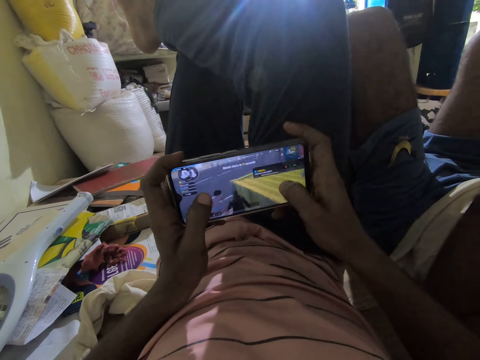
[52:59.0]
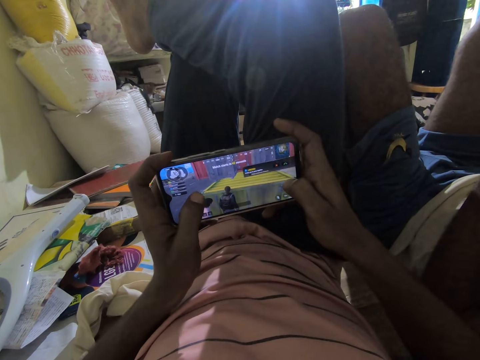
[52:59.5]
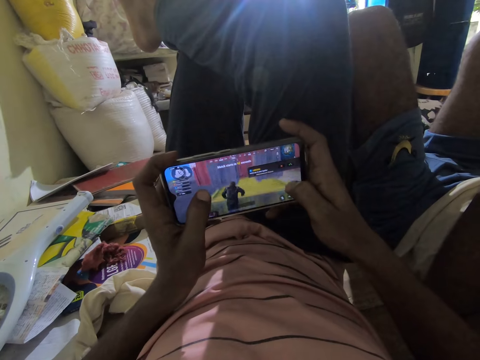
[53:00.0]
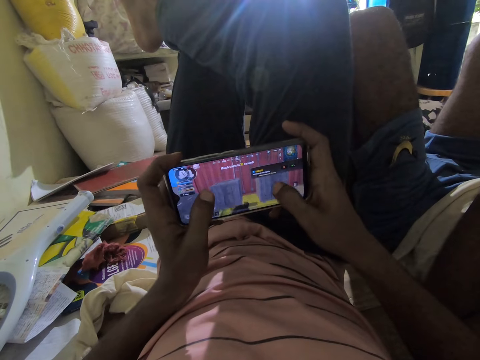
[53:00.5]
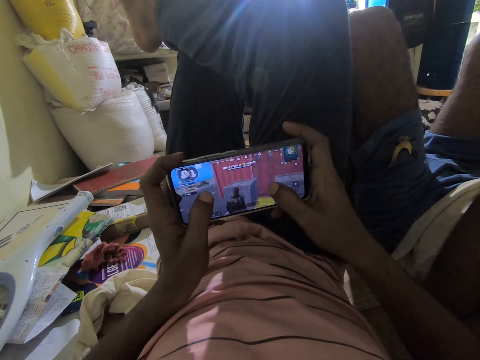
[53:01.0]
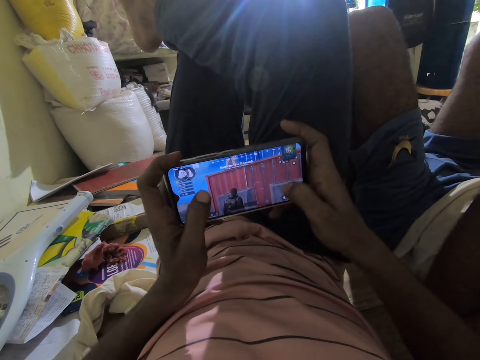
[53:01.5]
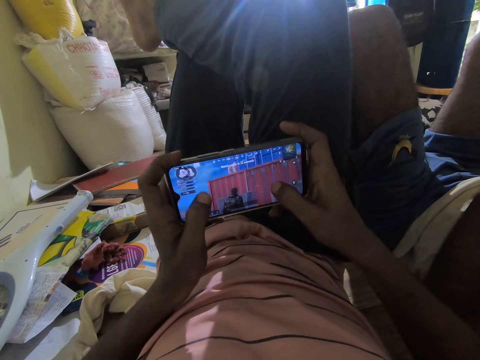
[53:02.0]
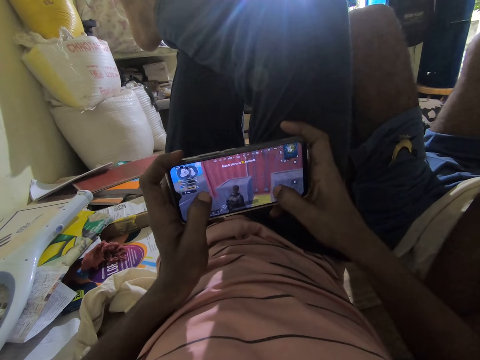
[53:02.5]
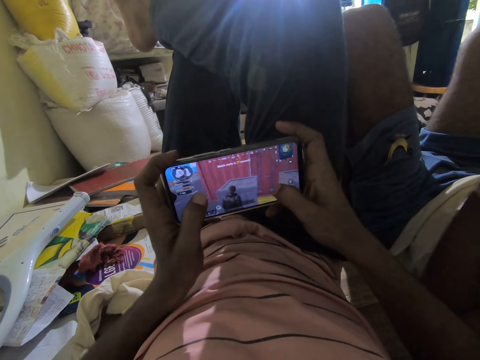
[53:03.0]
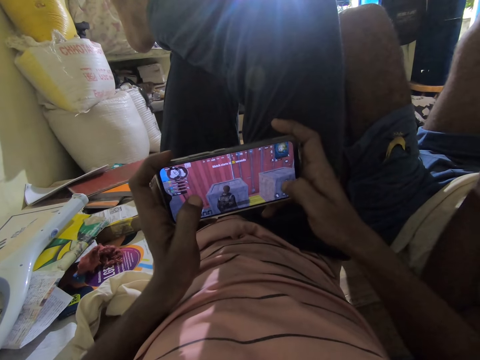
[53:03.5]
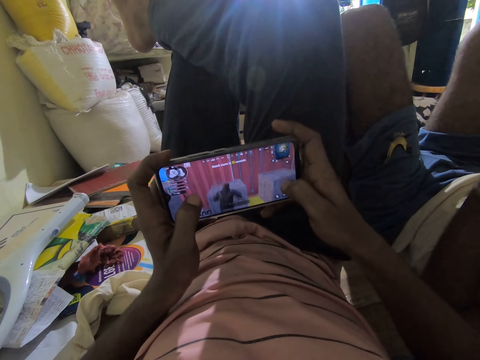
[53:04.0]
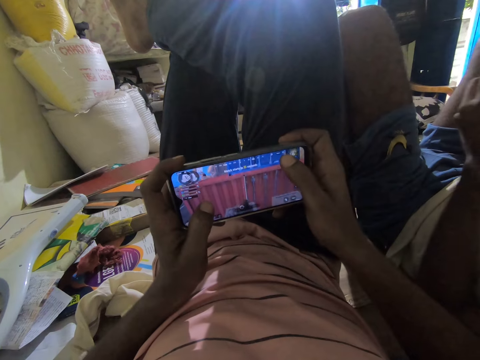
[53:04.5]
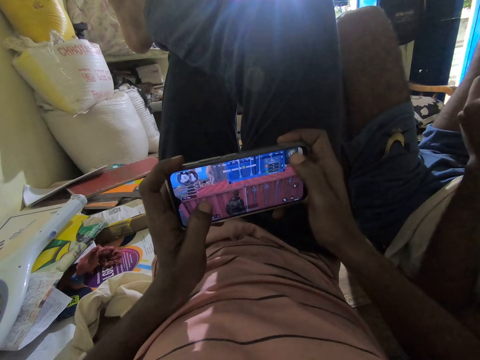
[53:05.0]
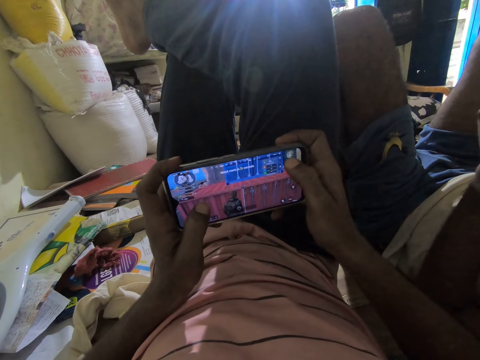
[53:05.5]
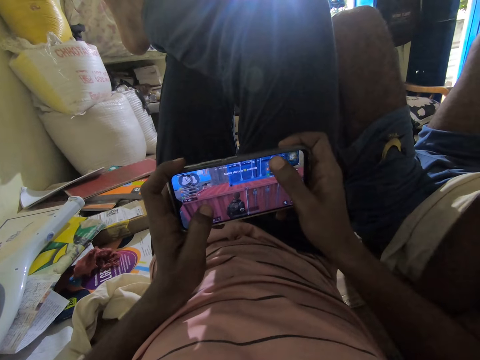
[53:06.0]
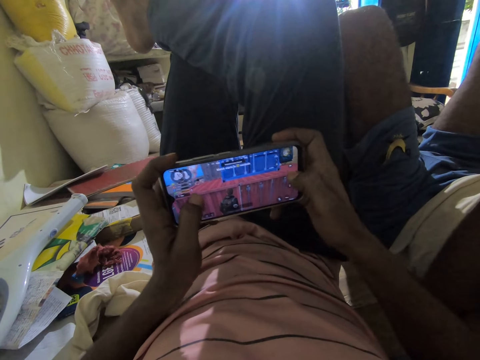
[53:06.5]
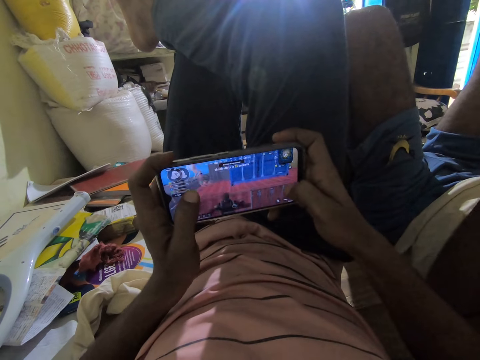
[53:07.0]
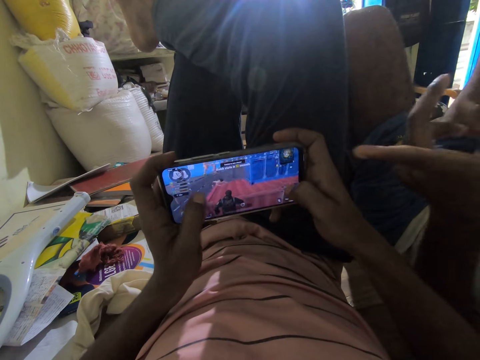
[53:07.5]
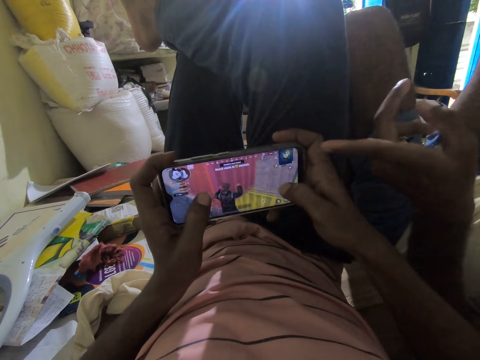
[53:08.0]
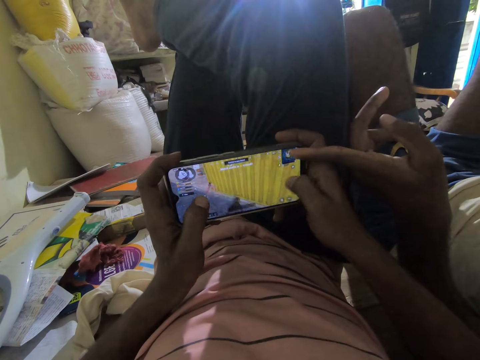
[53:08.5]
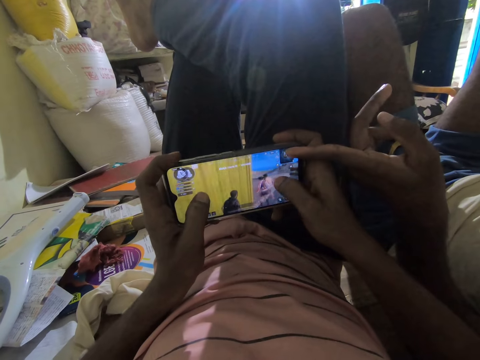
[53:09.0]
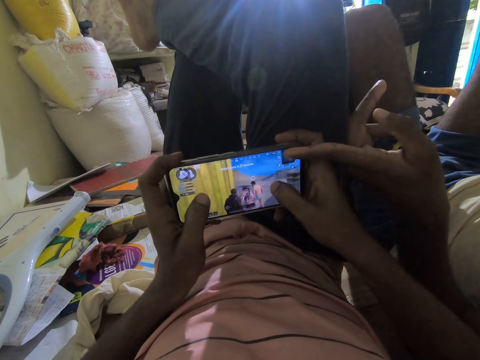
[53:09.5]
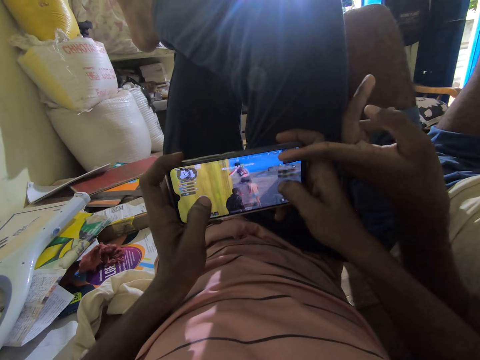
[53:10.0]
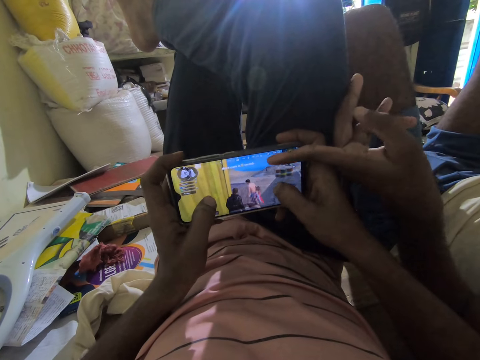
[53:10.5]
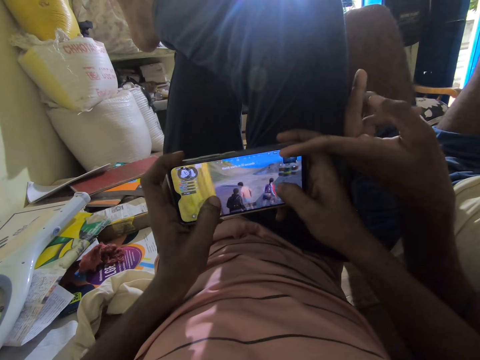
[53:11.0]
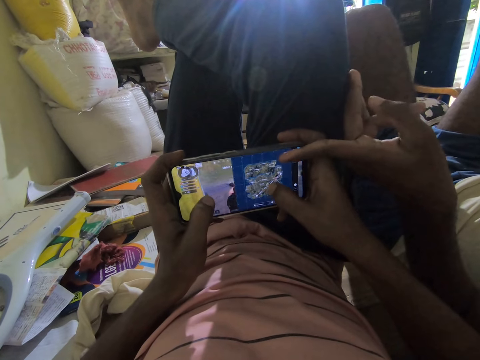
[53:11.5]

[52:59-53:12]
A man talks. The camera wearer talks. The man touches the phone screen.

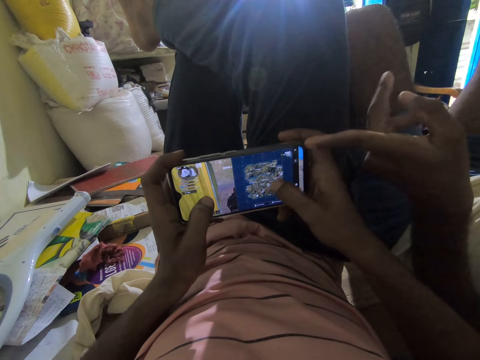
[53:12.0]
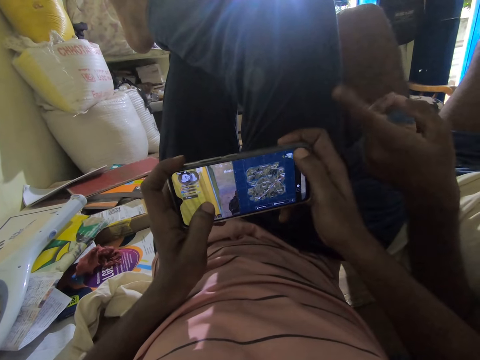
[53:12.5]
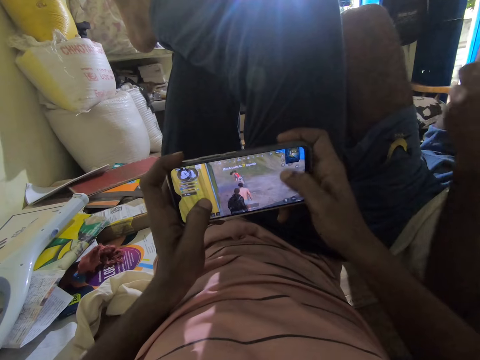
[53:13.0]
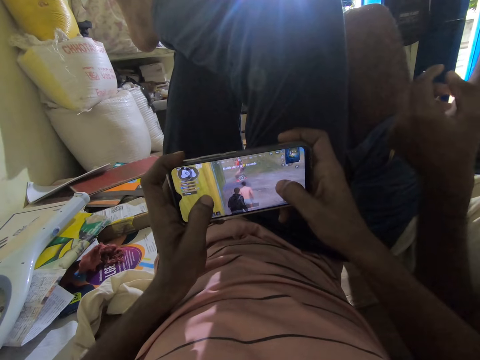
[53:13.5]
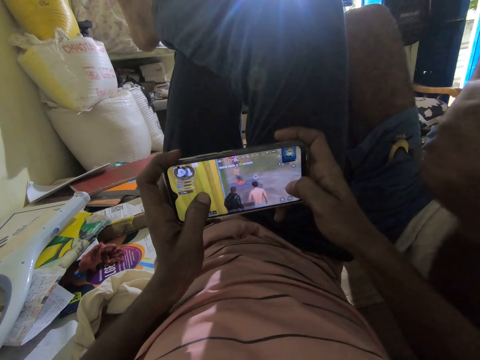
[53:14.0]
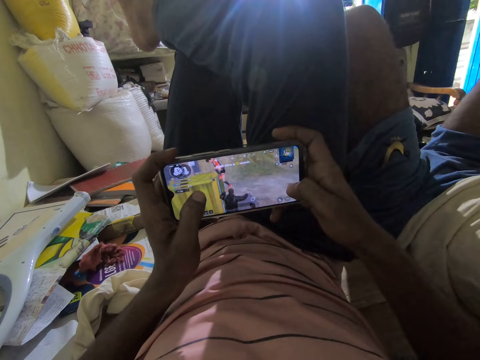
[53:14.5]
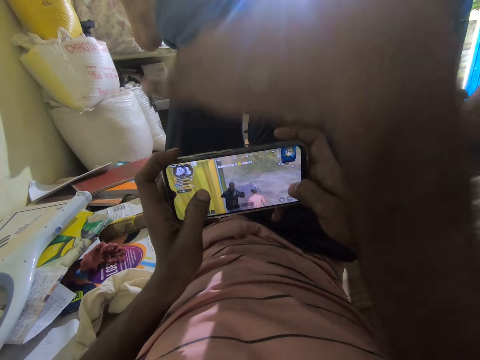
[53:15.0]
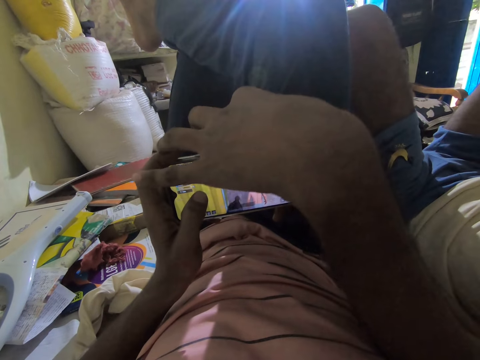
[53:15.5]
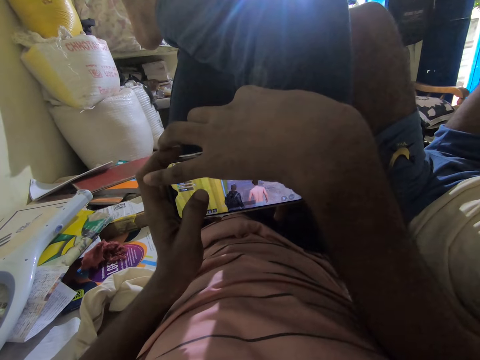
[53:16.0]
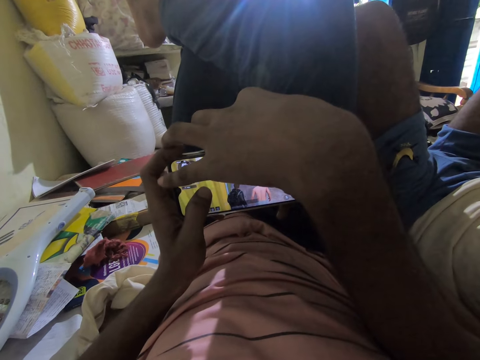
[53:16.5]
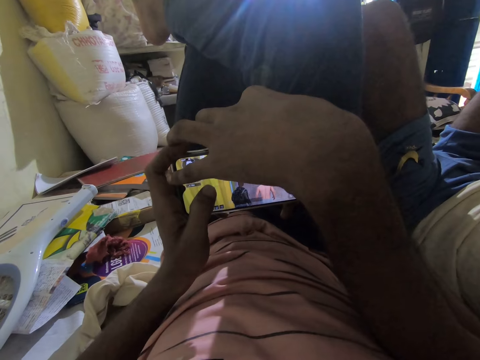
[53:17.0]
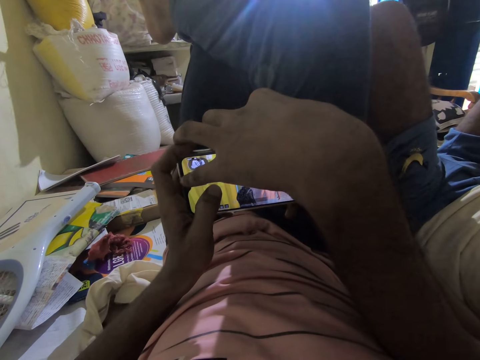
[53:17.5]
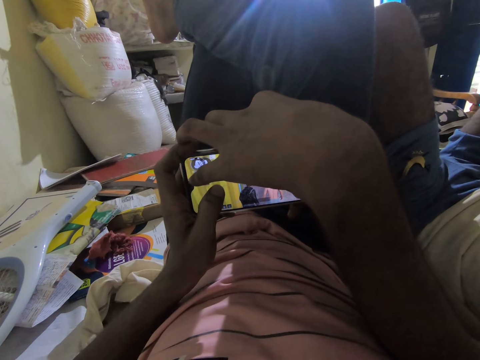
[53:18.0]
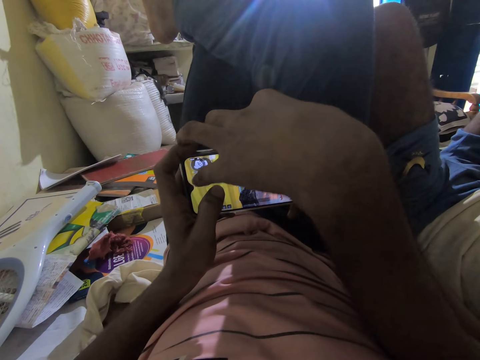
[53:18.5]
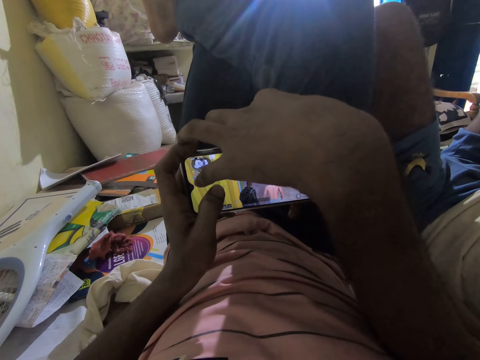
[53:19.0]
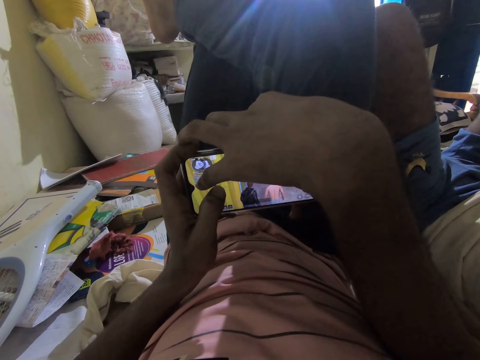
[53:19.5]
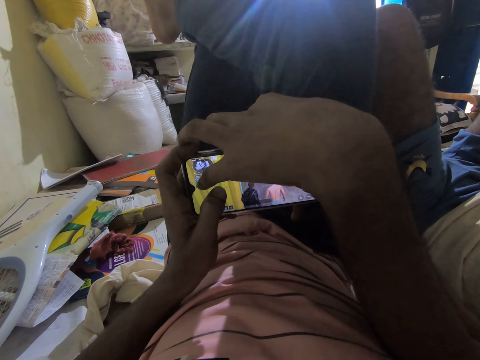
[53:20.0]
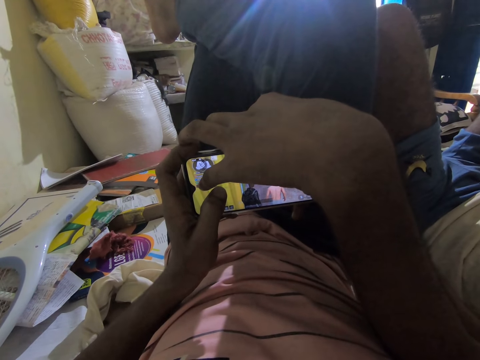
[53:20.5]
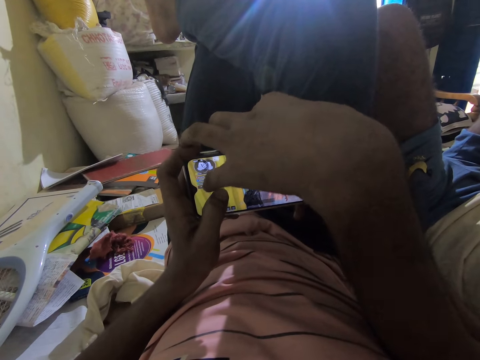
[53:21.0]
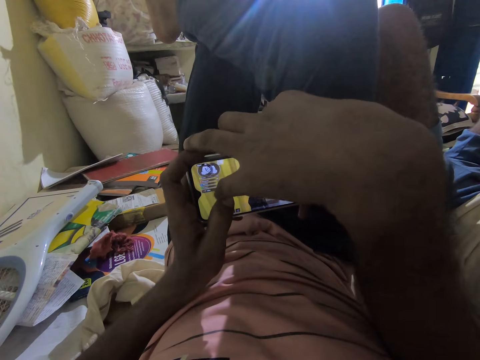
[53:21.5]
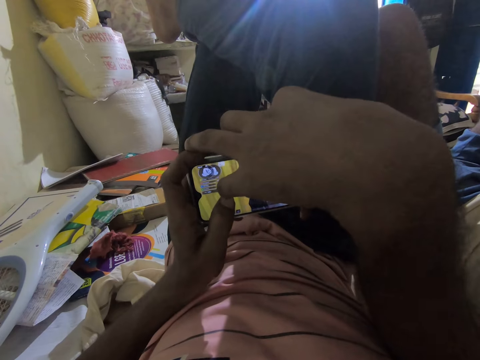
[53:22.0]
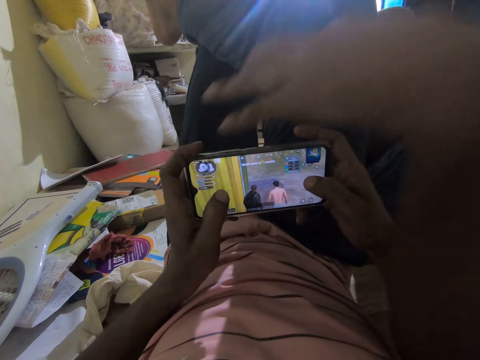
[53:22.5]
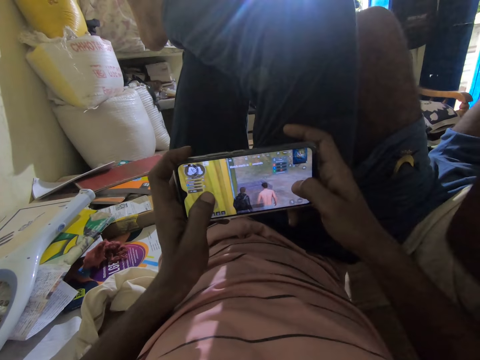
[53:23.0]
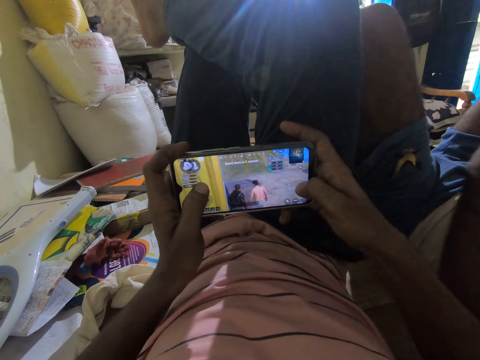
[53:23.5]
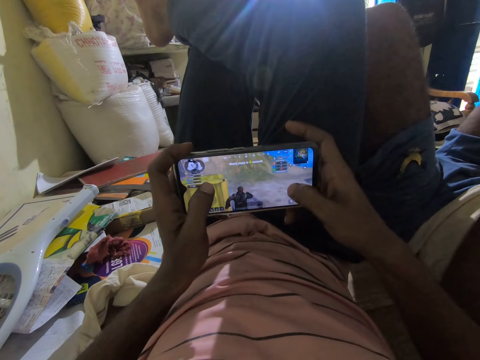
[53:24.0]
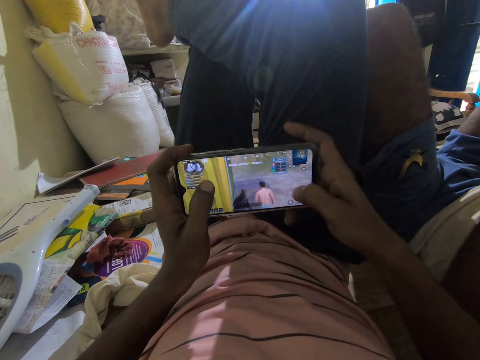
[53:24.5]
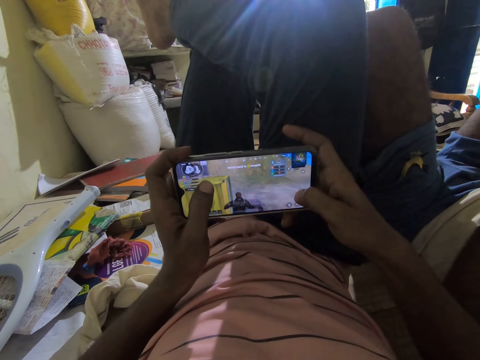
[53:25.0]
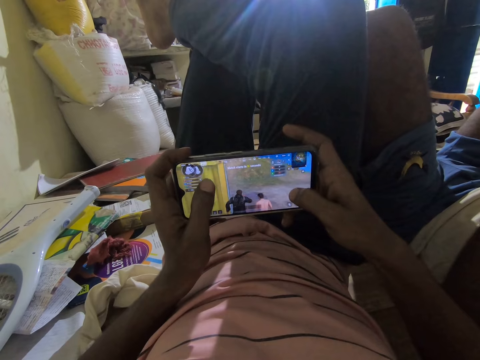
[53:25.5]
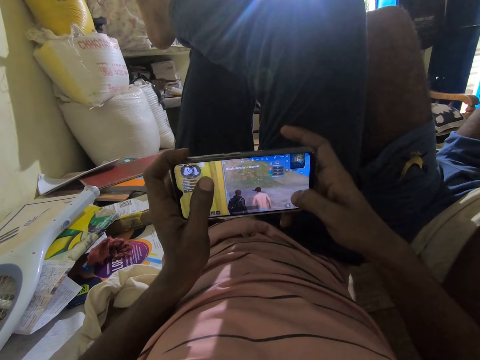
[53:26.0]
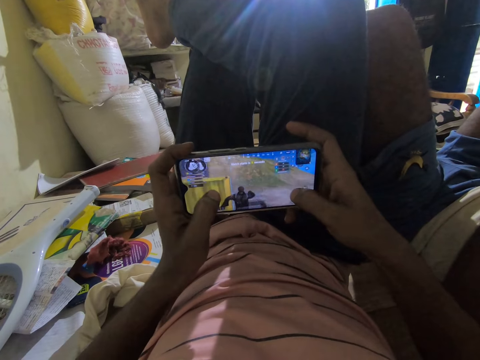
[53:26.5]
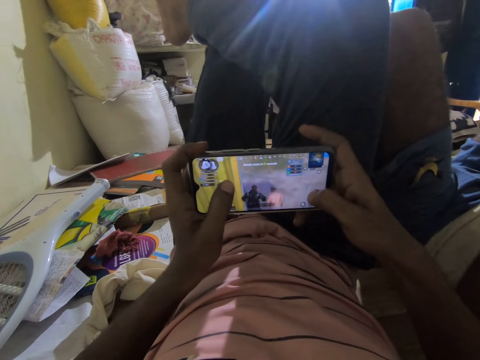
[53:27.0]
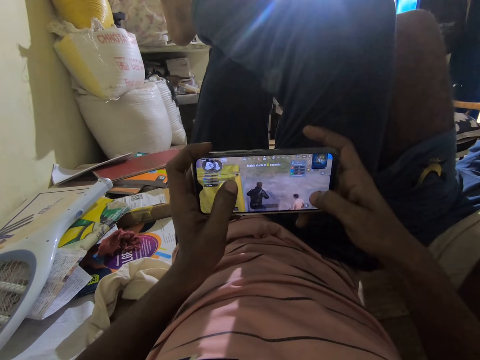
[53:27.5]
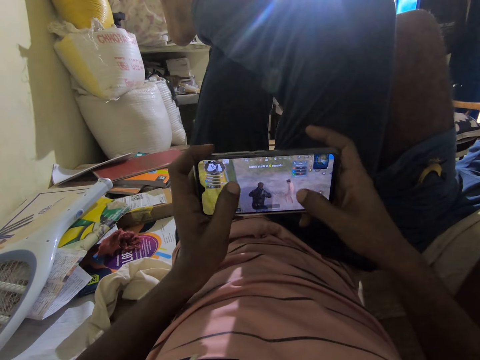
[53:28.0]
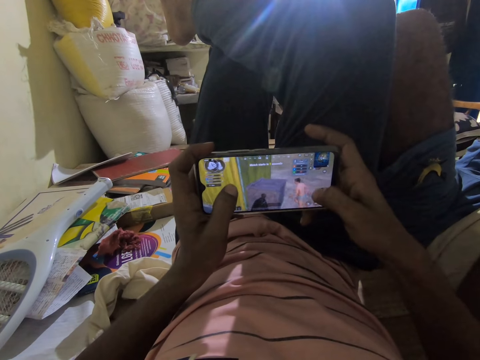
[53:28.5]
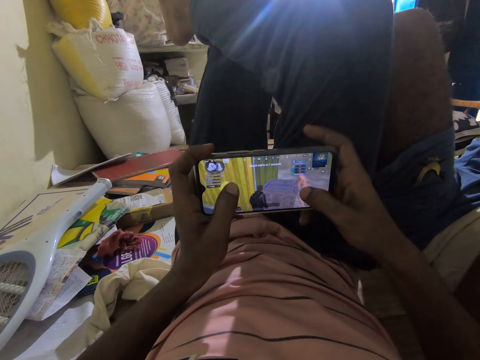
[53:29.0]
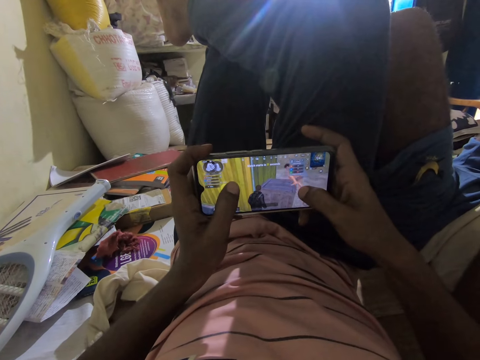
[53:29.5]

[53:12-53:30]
A man touches the phone screen. The camera wearer plays a game on the phone.
